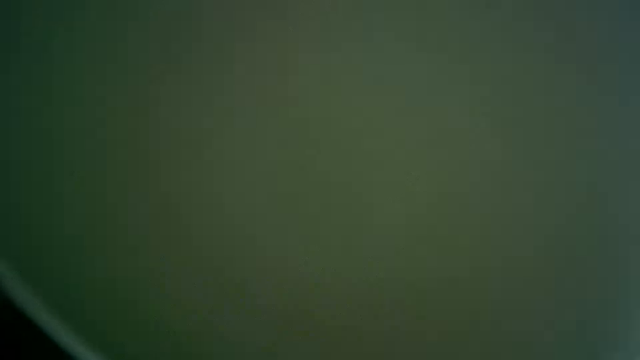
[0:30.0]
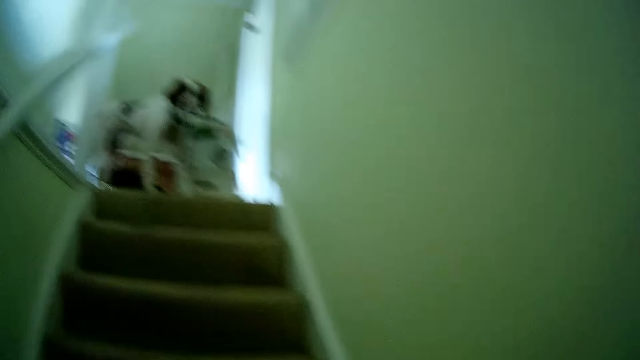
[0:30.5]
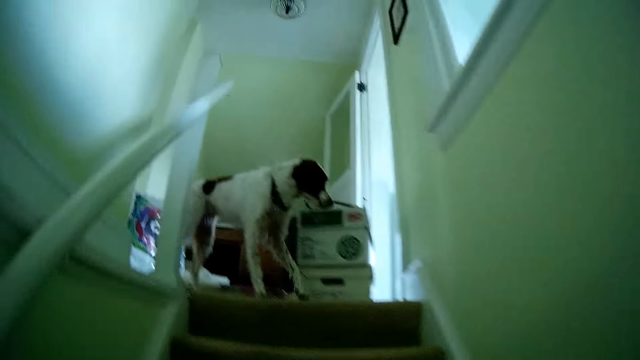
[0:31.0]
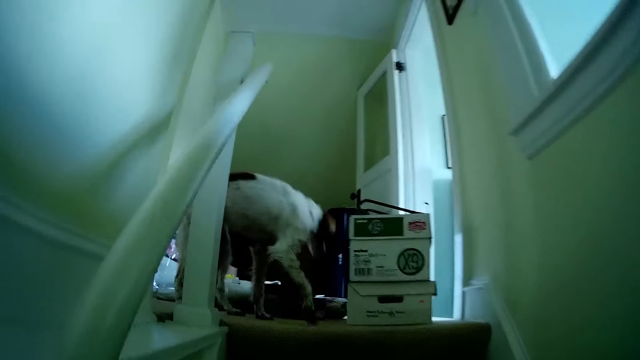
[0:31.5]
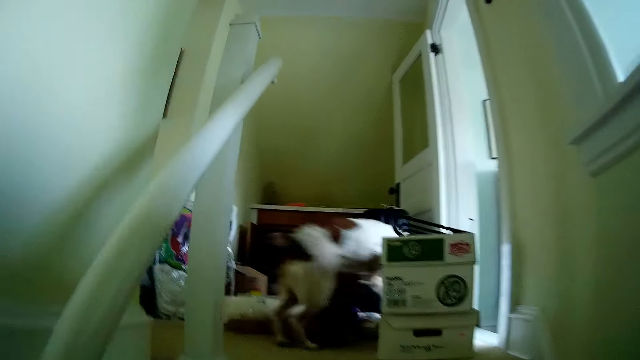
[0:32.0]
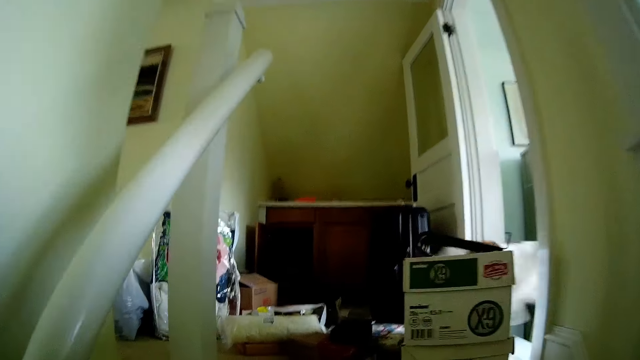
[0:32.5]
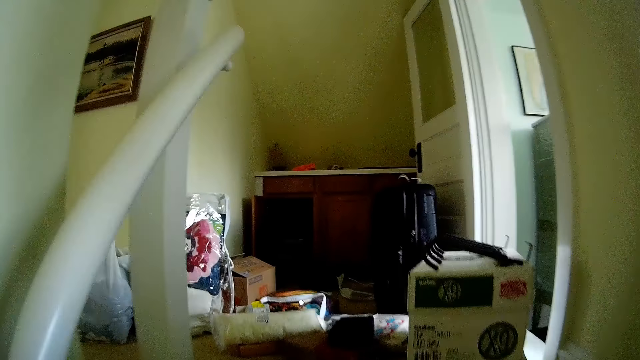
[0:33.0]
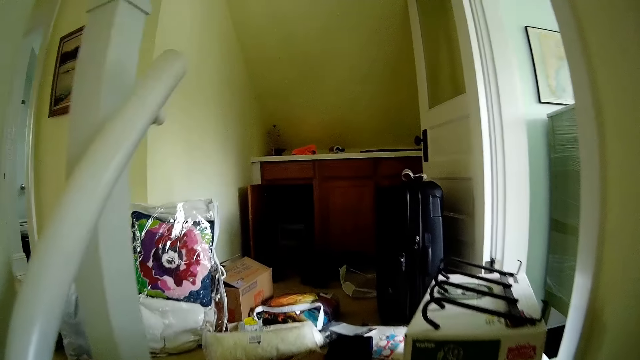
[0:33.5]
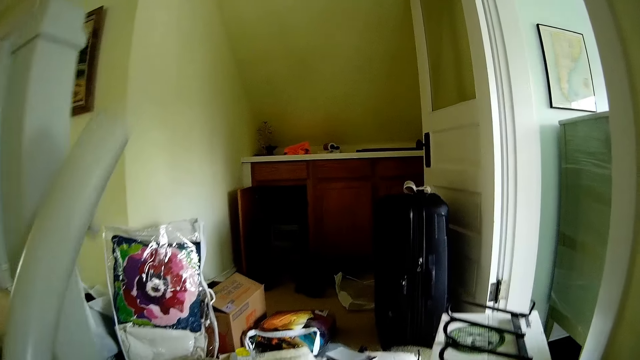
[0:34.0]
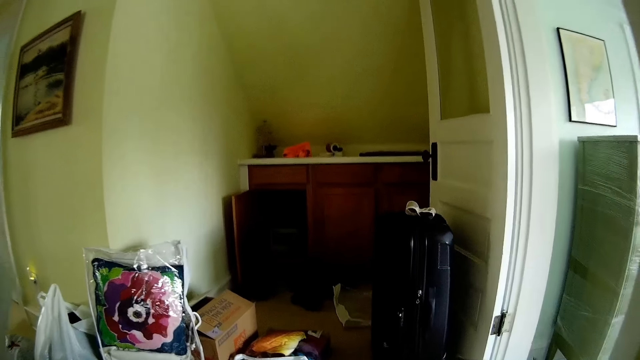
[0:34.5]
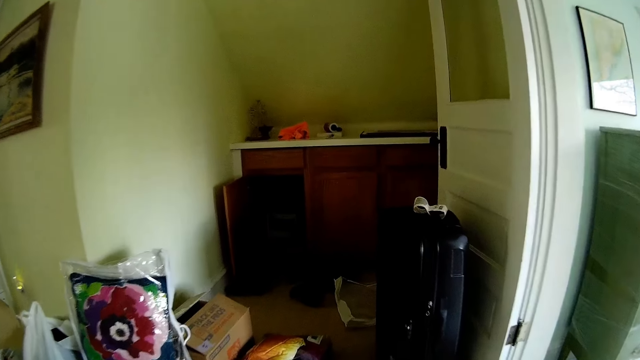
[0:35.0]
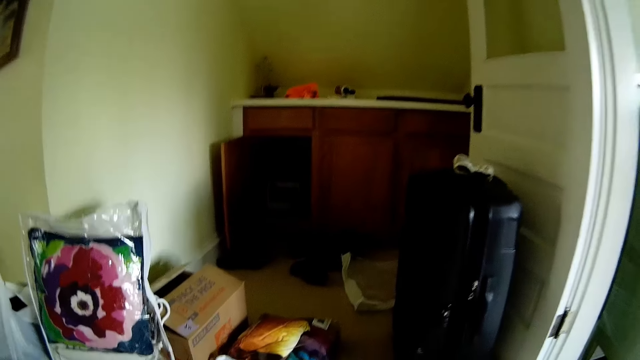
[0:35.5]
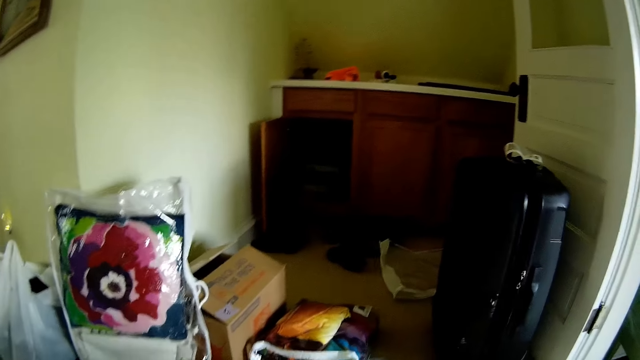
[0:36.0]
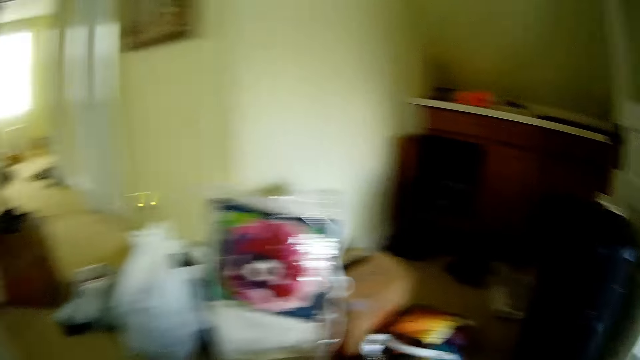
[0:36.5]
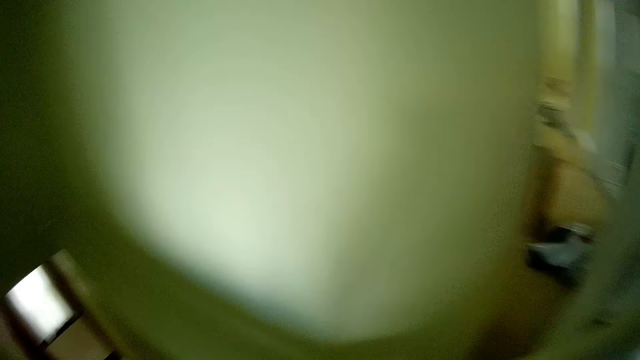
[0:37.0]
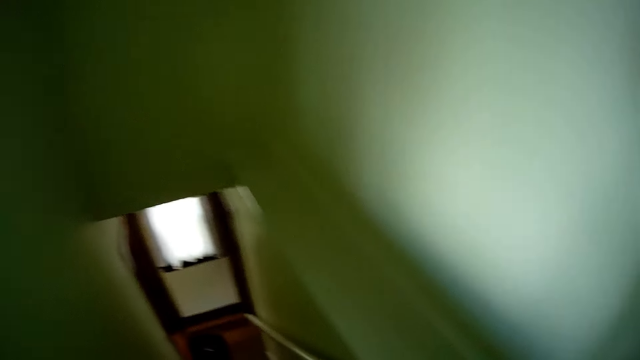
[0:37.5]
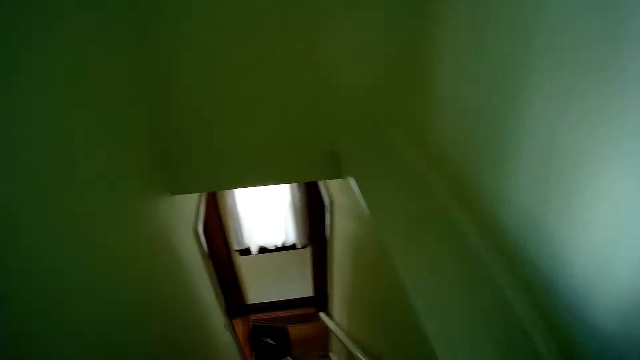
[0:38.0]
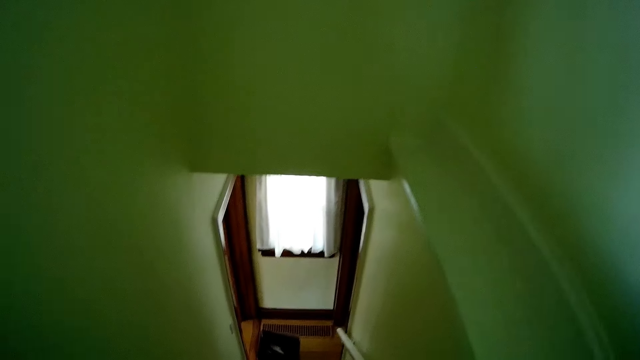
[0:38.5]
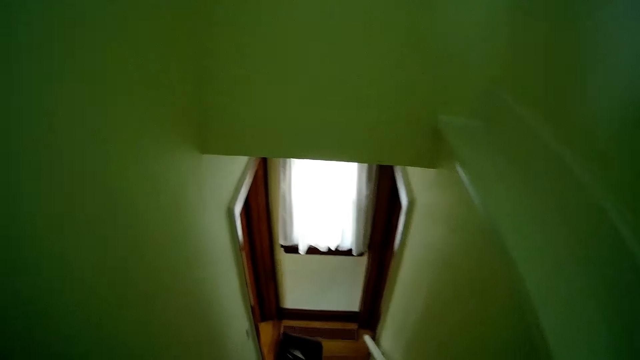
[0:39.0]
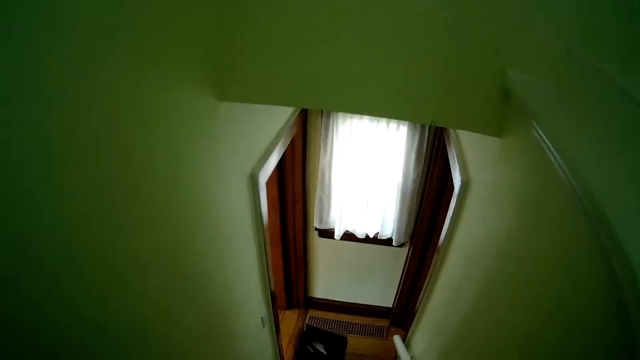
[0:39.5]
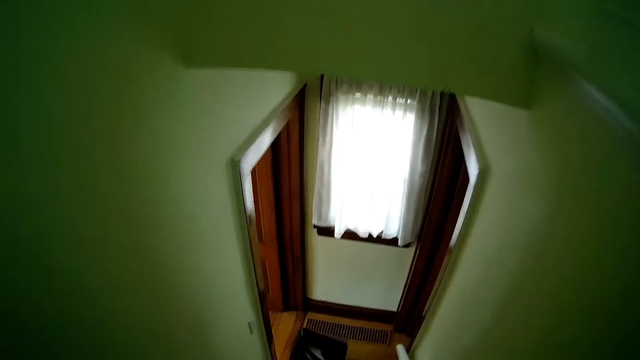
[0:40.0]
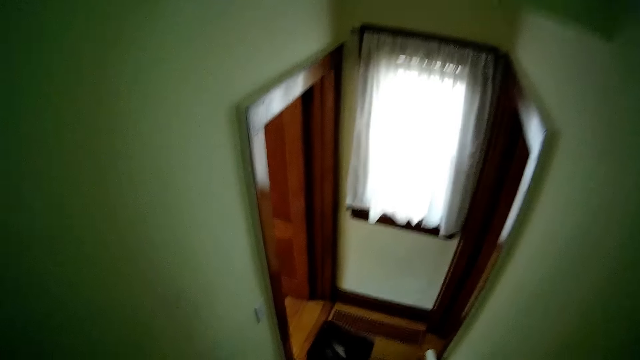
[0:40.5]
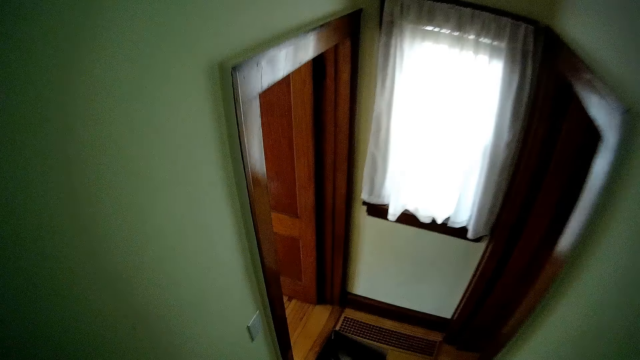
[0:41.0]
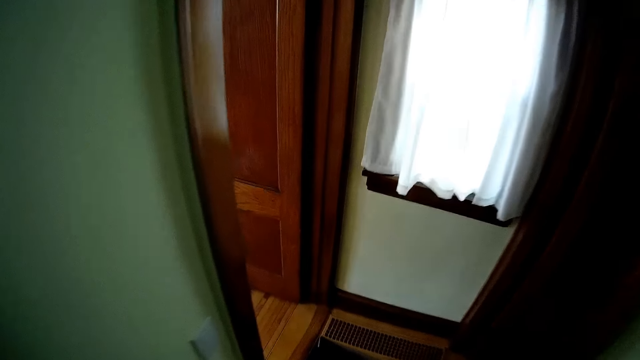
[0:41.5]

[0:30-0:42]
The camera wearer climbs the staircase. They walk down the stairs.

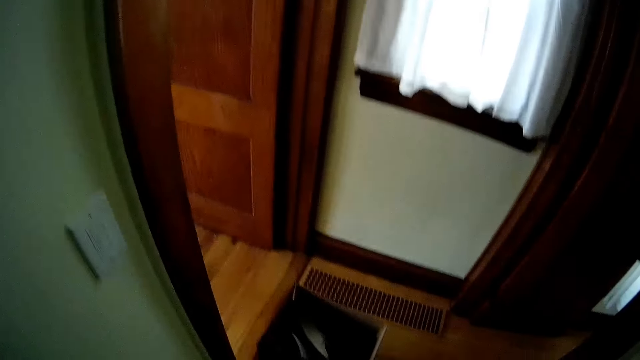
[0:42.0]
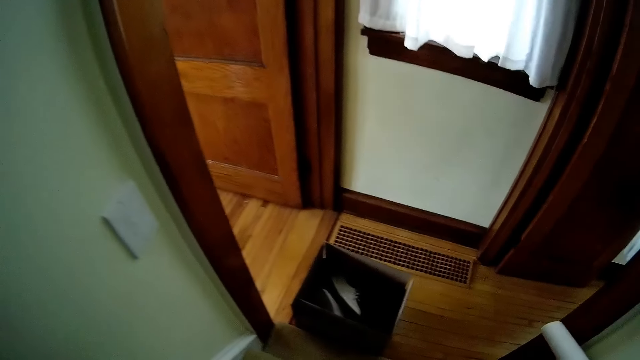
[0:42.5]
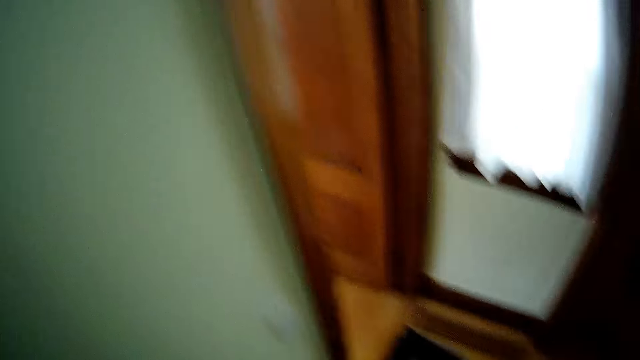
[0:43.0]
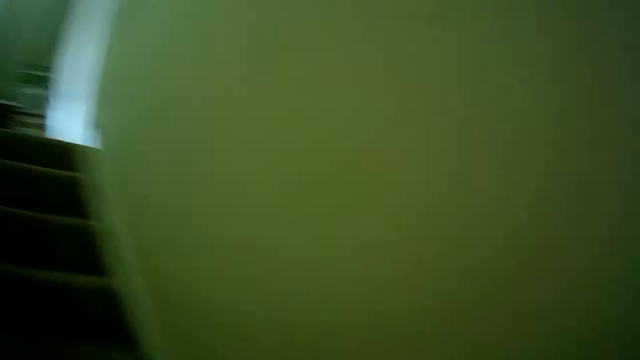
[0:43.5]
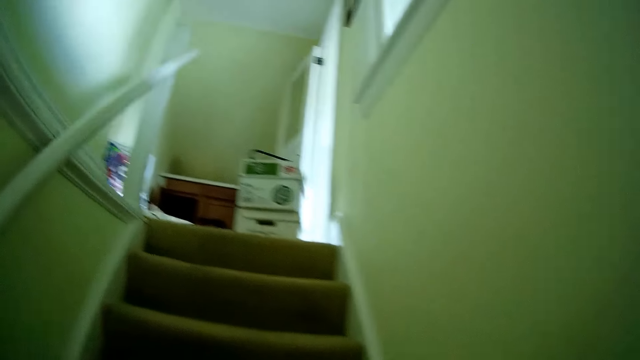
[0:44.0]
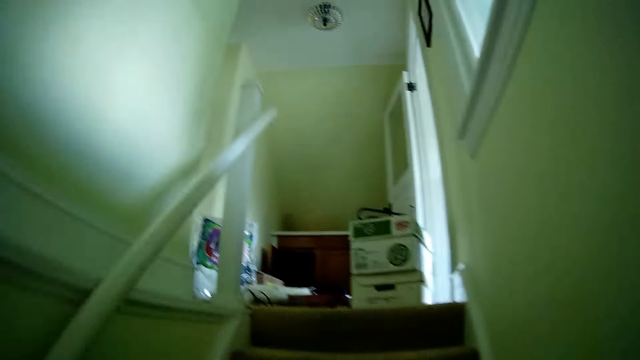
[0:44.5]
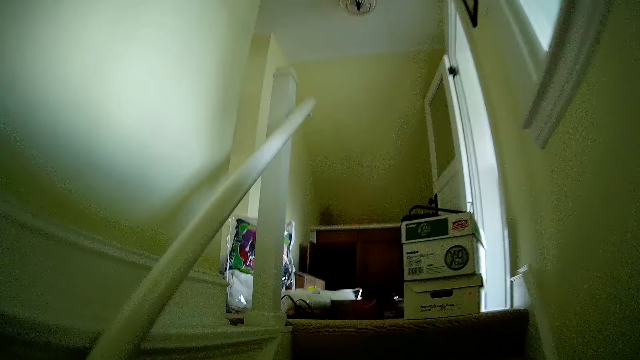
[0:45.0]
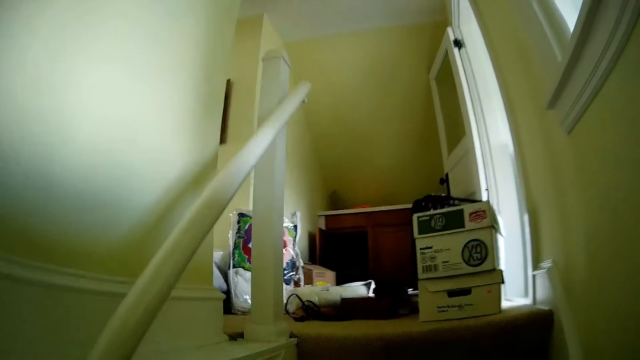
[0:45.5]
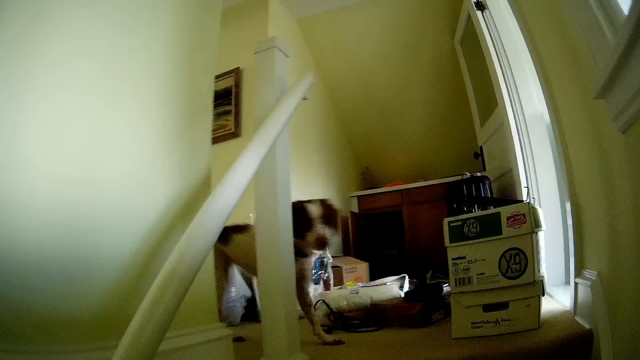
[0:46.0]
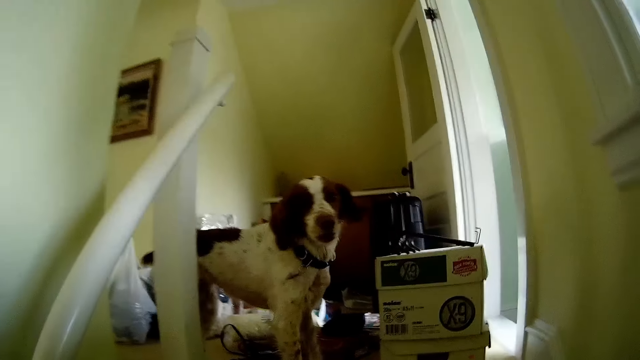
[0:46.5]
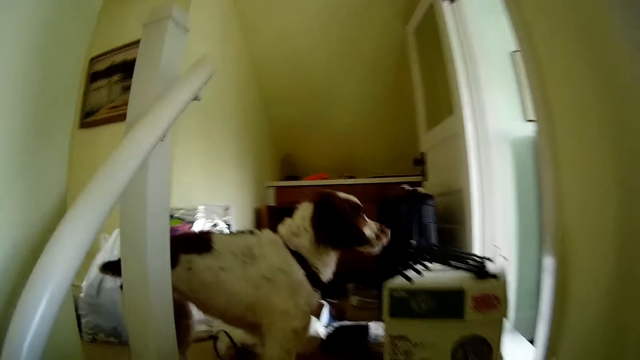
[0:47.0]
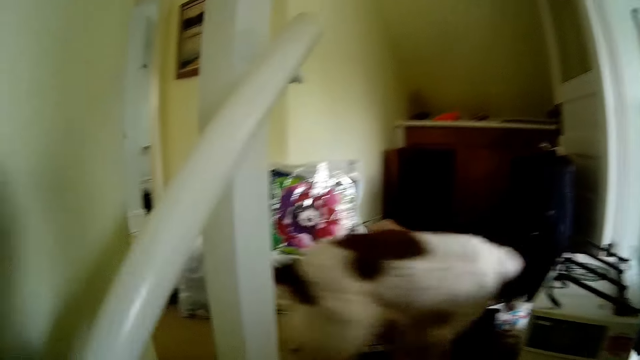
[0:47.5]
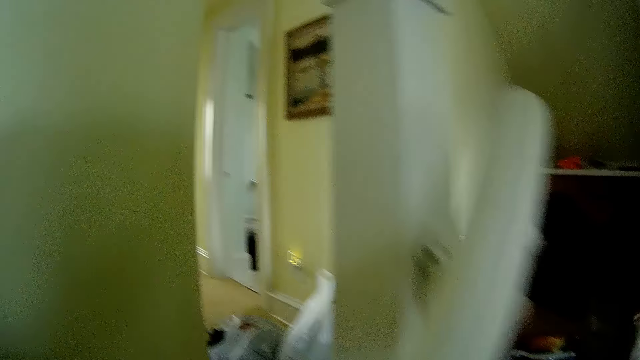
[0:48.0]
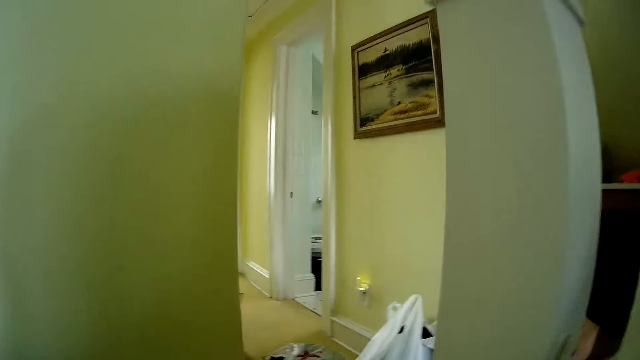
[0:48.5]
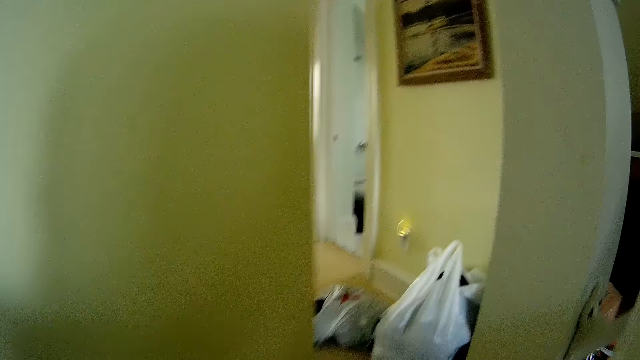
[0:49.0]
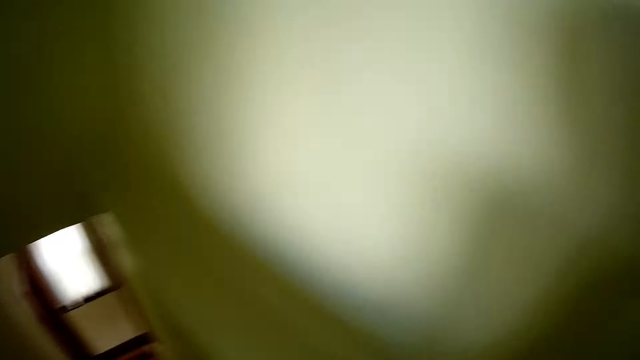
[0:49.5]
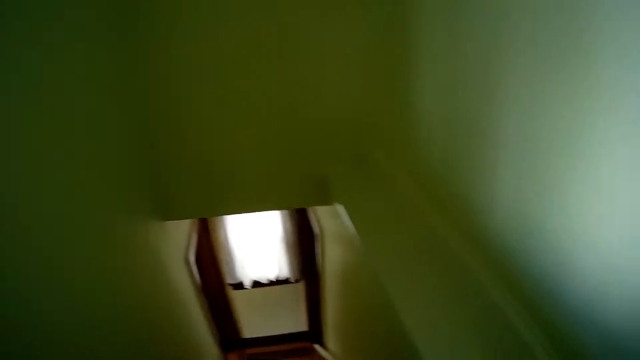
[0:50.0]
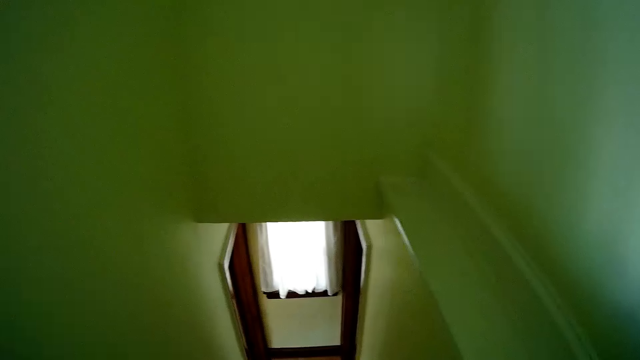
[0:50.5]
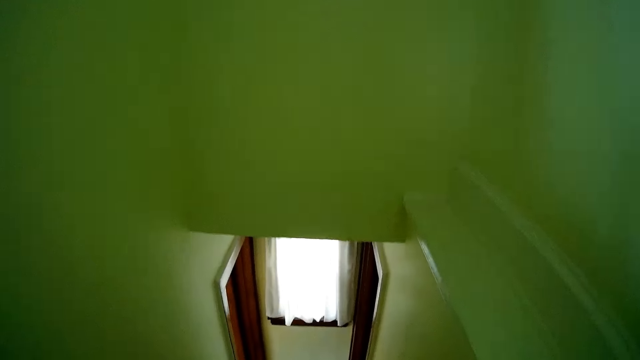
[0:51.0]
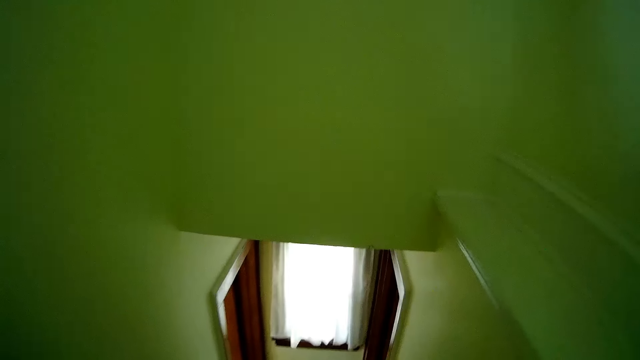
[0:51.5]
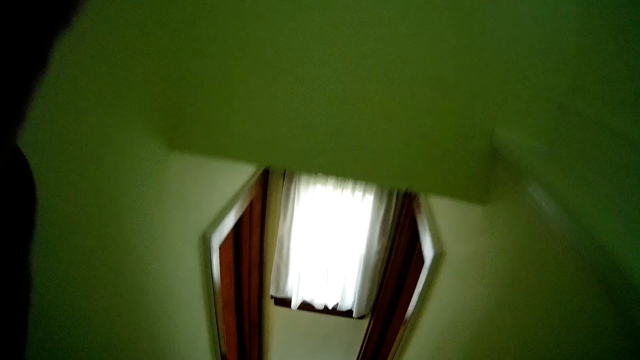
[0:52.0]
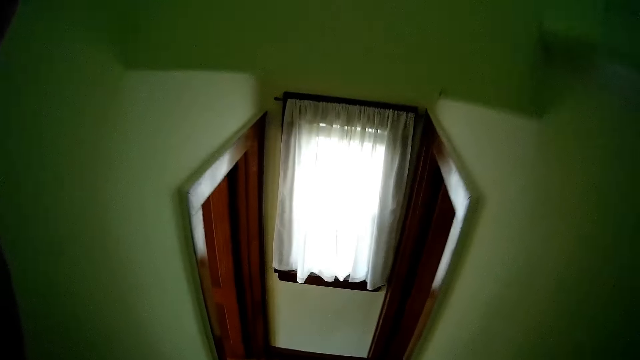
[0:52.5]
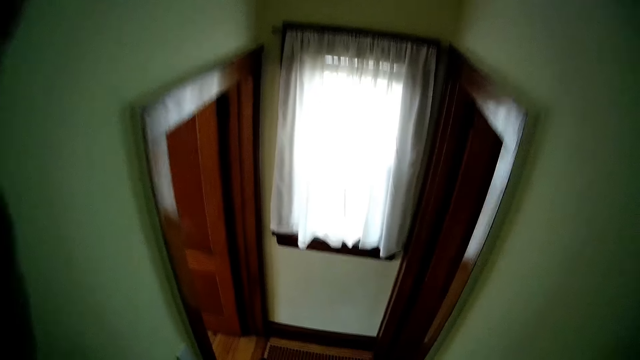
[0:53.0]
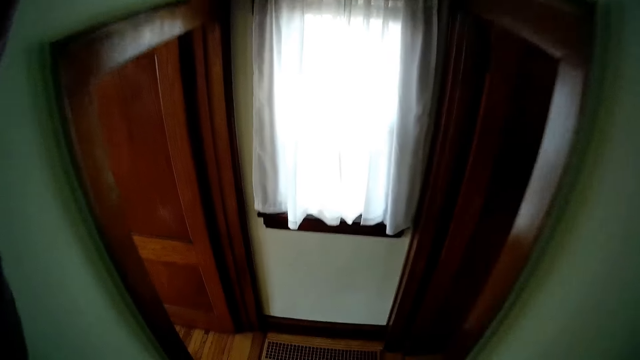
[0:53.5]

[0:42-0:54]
The camera wearer climbs the staircase. He walks down the stairs. He touches his hair with his left hand.
